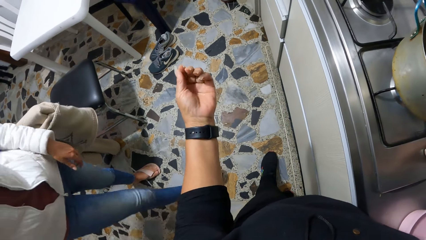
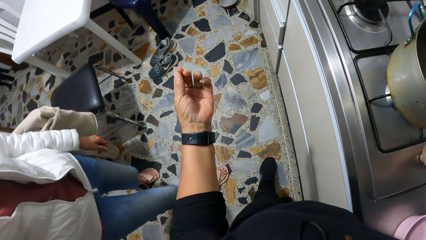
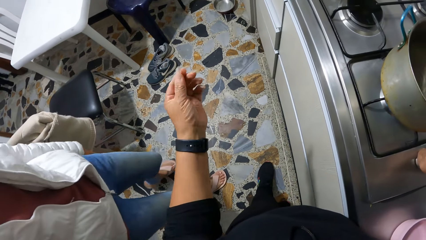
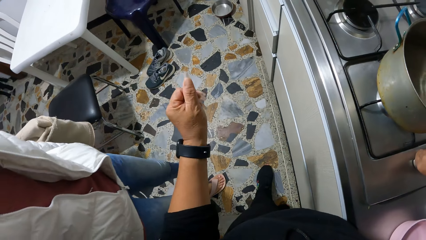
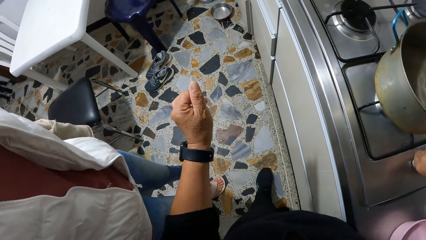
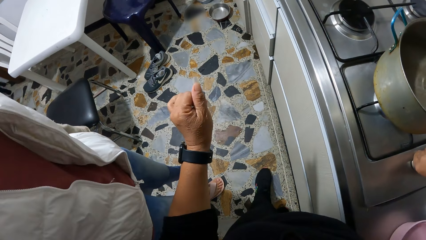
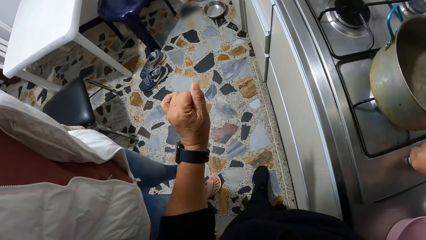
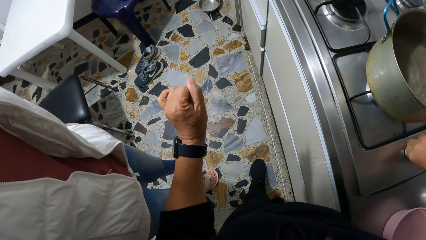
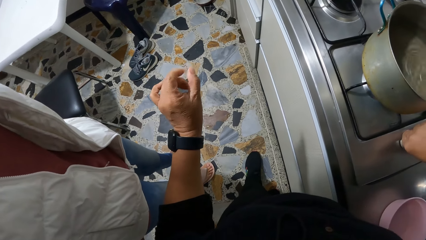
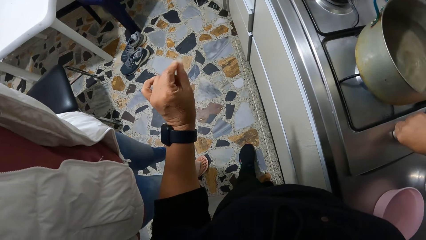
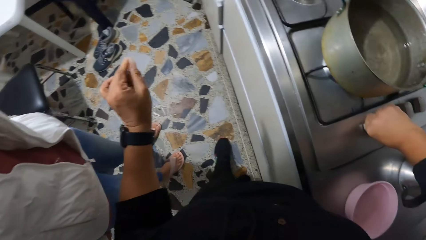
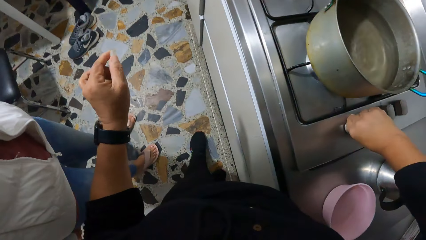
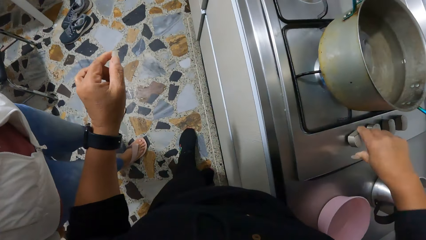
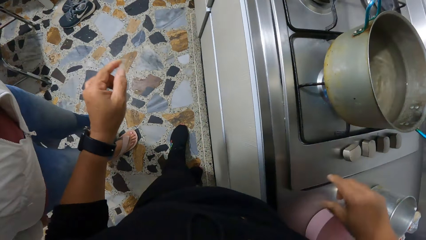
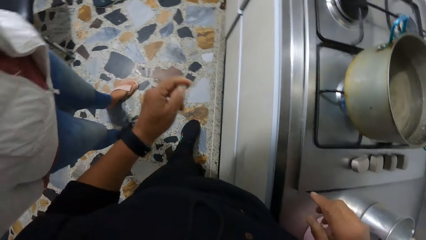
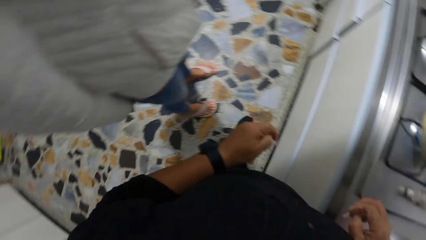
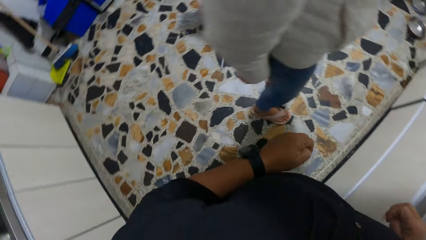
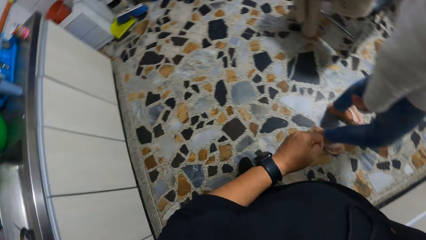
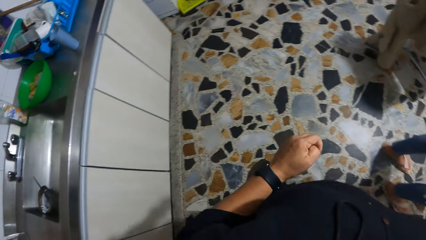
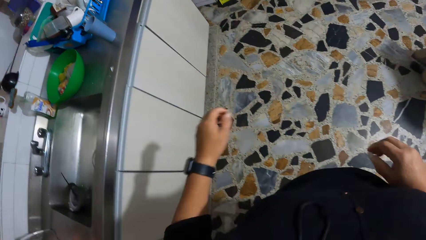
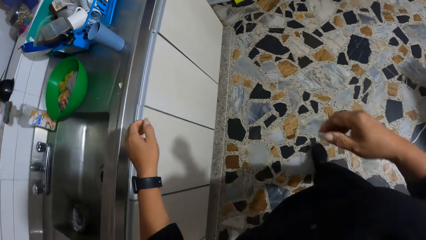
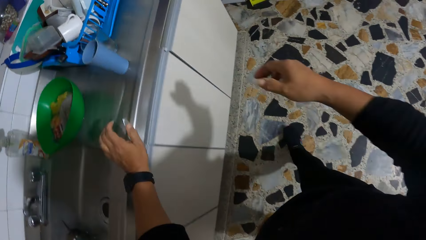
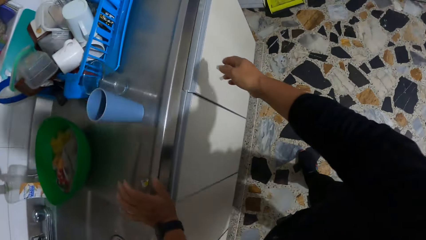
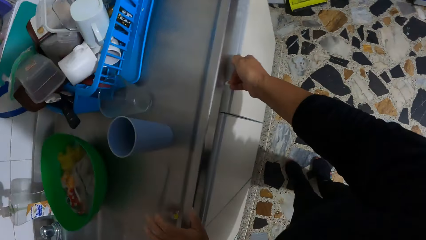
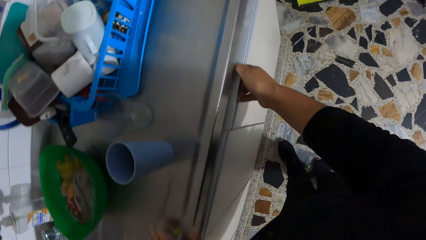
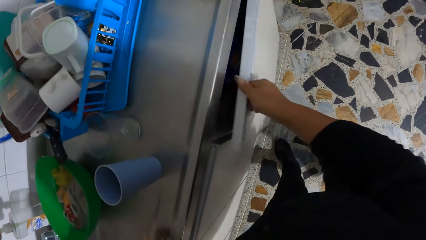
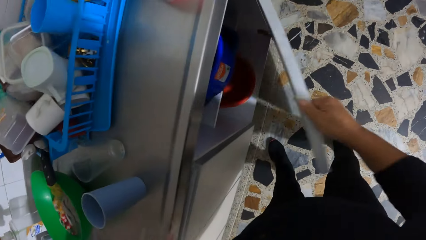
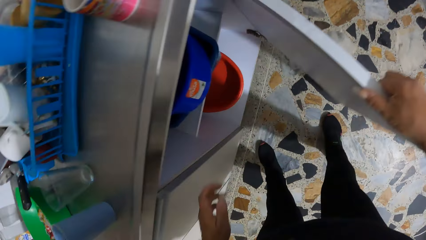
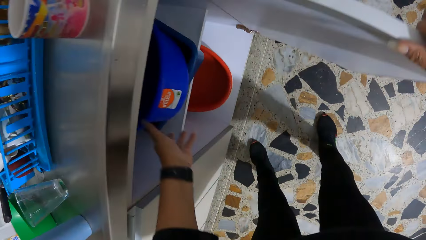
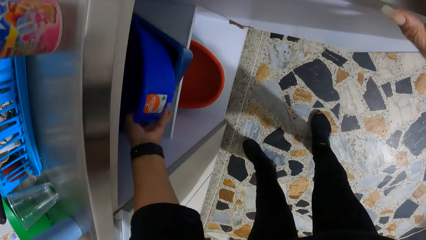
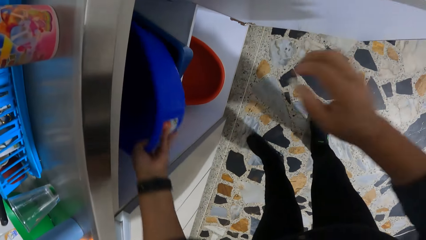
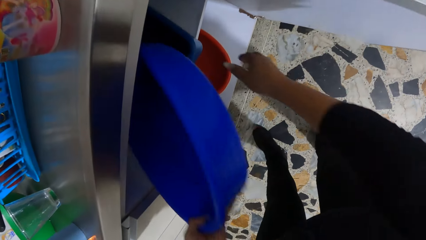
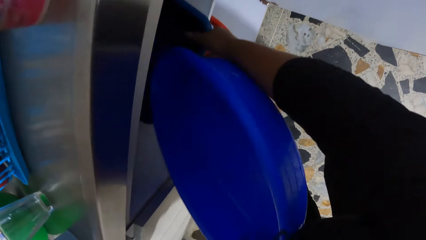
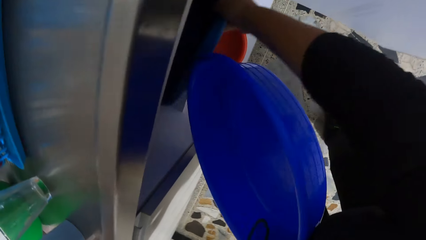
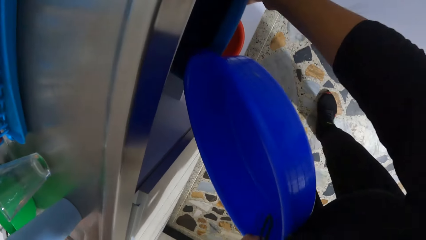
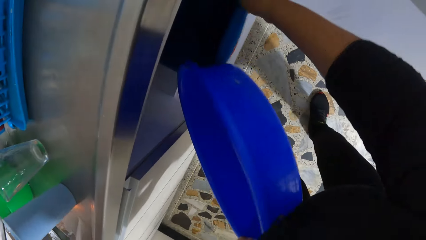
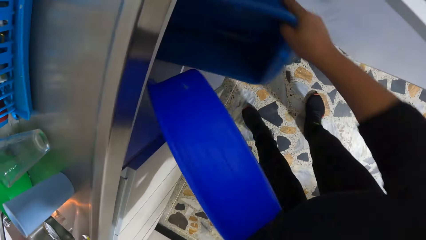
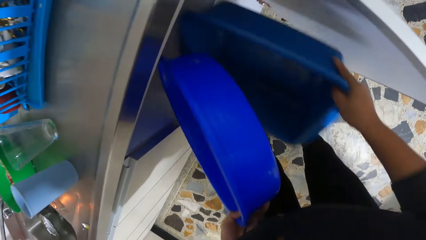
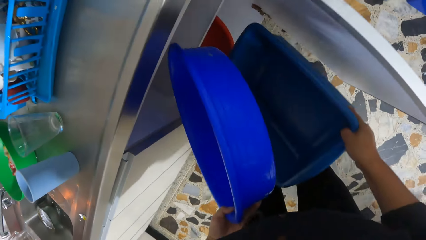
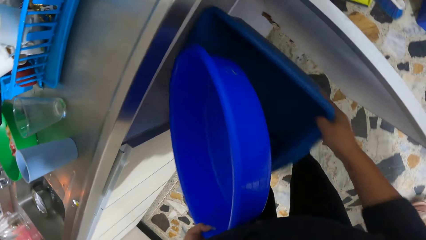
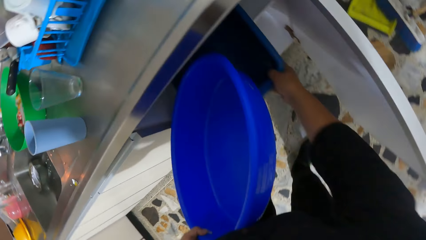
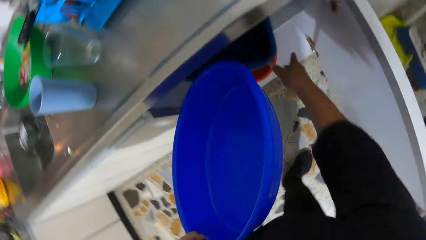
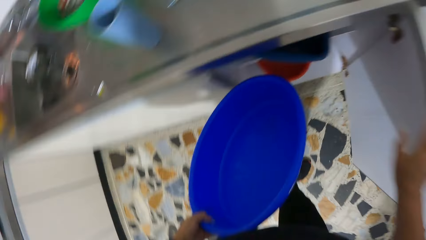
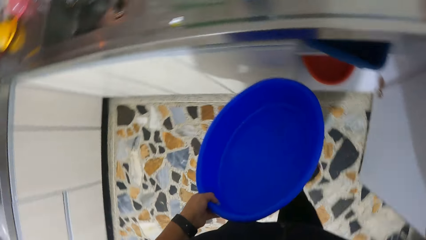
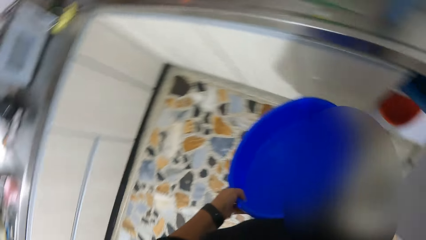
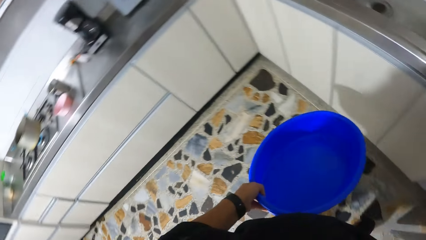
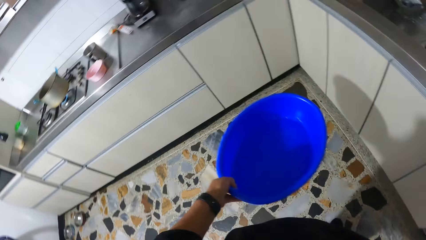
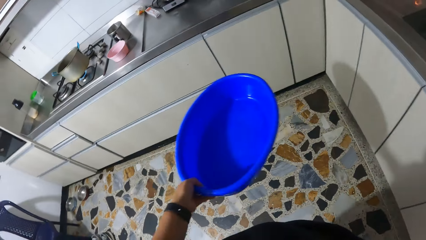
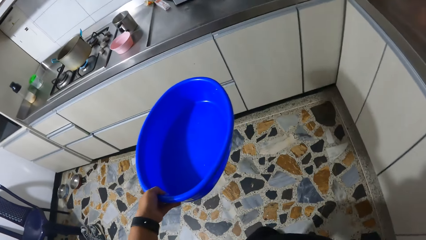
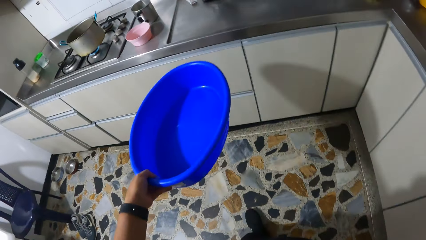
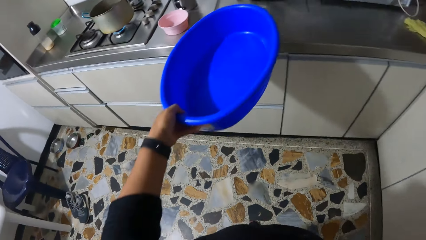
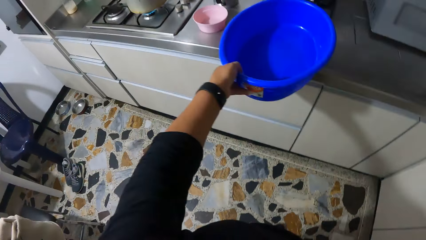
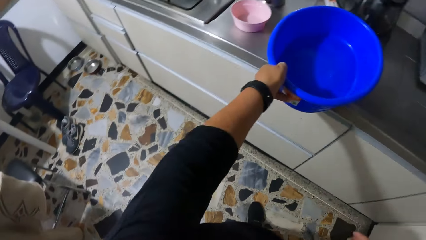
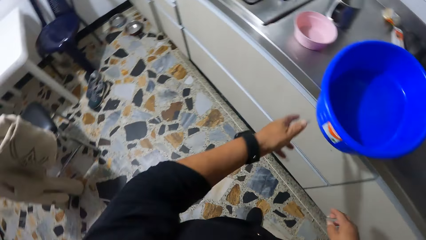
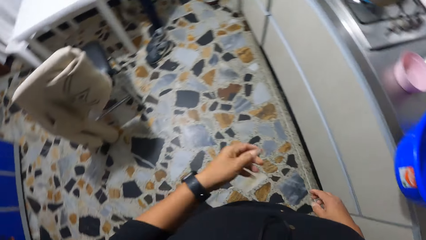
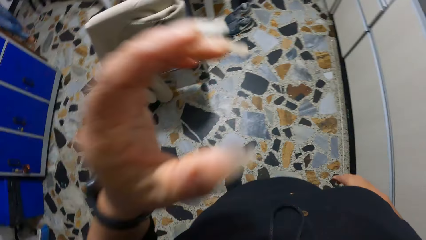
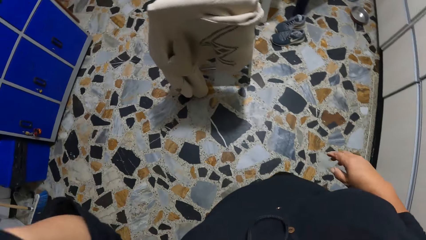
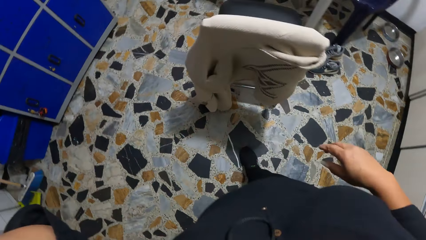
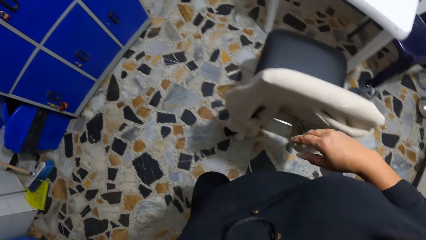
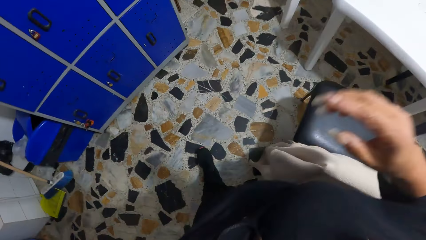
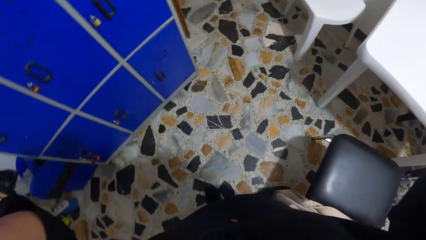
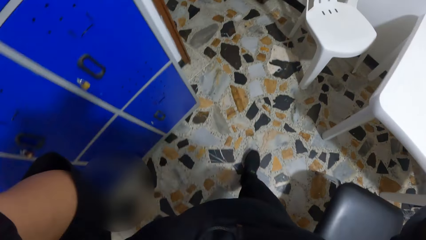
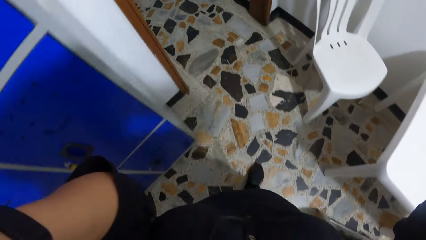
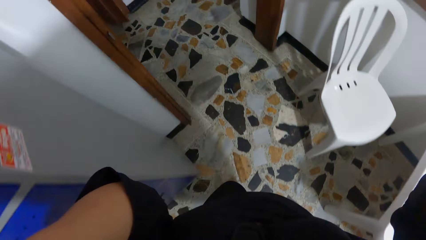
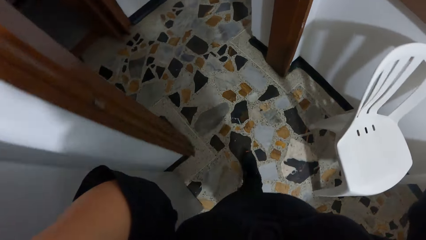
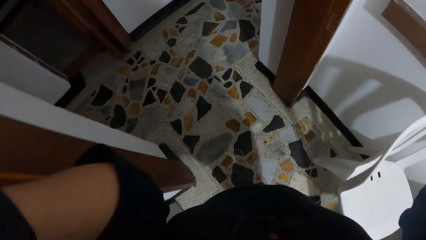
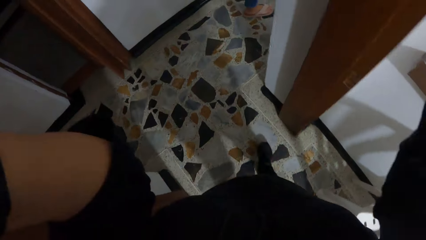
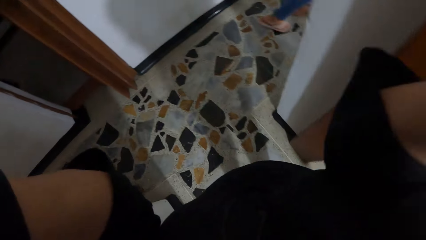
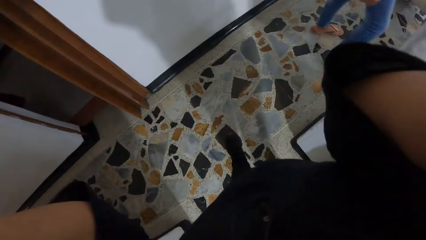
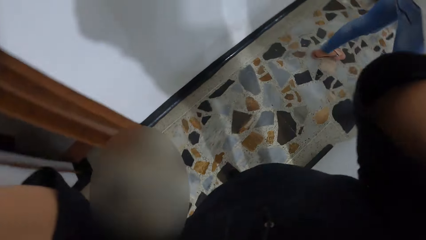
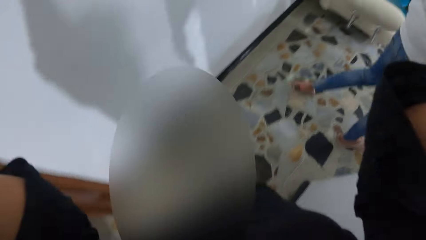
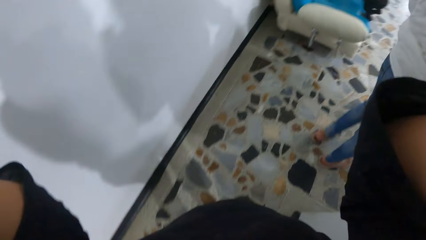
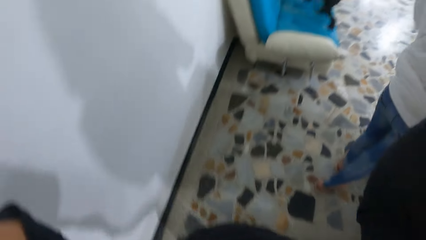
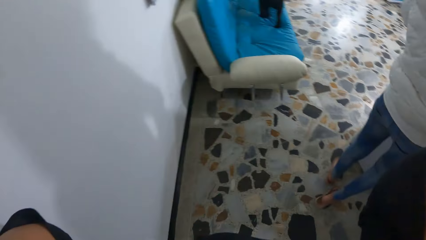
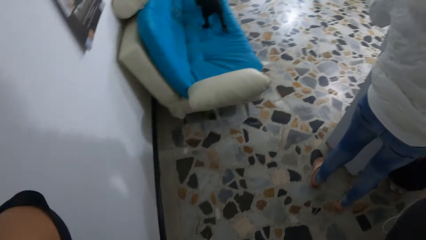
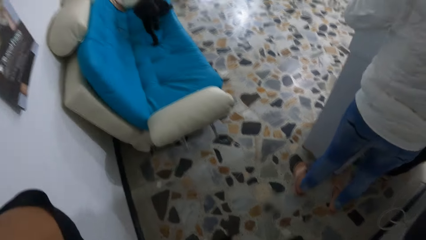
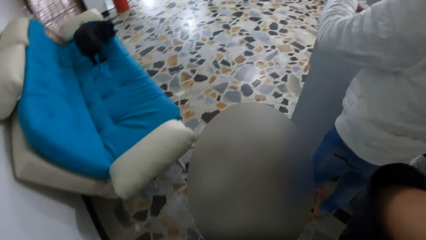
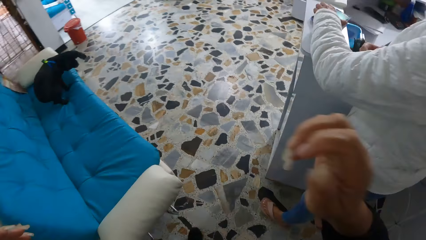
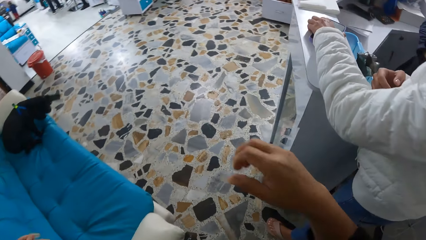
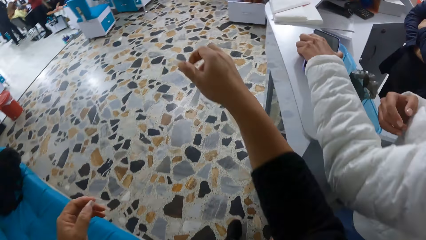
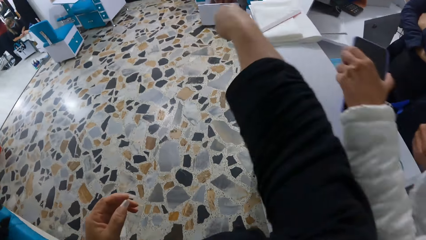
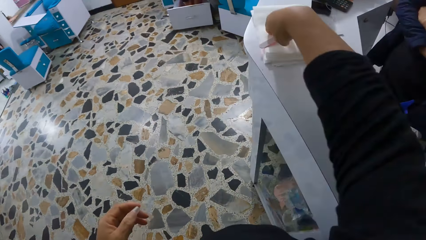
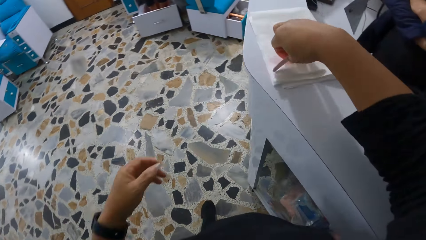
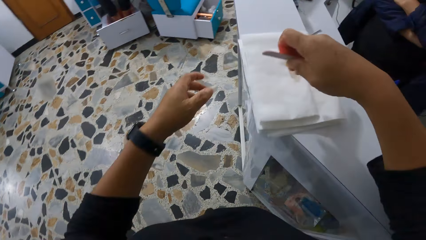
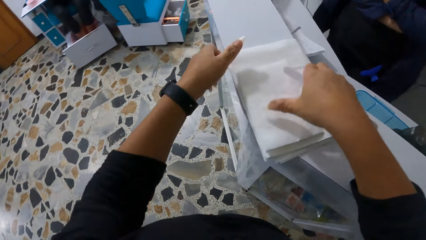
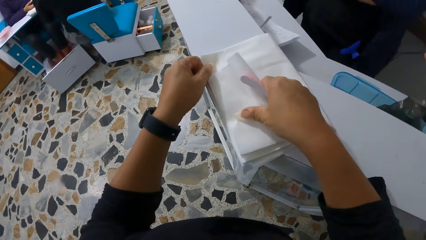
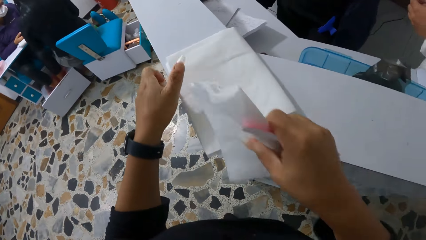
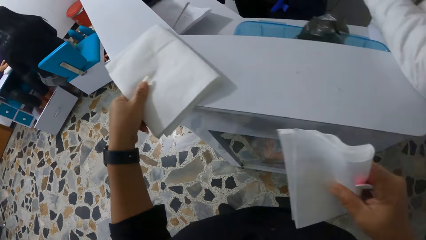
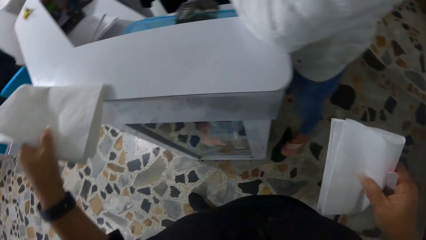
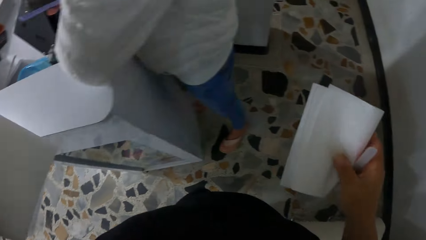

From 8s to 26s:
A man walks around the room. The camera wearer walks around the room. She places her left hand on a countertop. She opens a cabinet door with her right hand. She picks up a blue bowl from the cabinet with her left hand. She picks up a bowl from the cabinet with her right hand. She drops the bowl in her right hand in the cabinet. She closes the cabinet door with her right hand. She walks around the room. She drops the bowl in her left hand on the countertop. She touches her face with her hands. She walks to the saloon. The man walks around the room. The camera wearer picks up a nail file from a work desk with her right hand. She picks up the tissue paper from the work desk with her hands.
